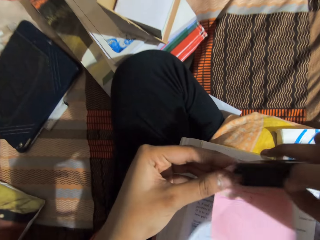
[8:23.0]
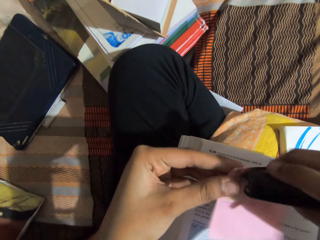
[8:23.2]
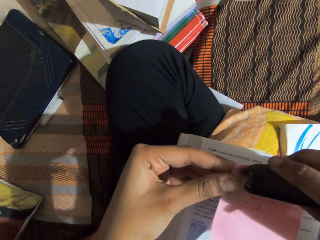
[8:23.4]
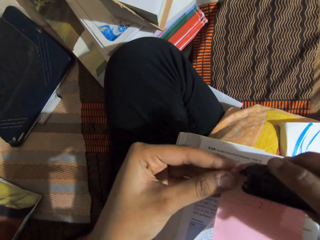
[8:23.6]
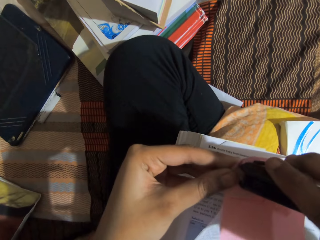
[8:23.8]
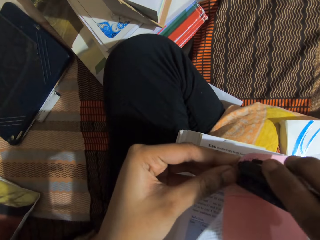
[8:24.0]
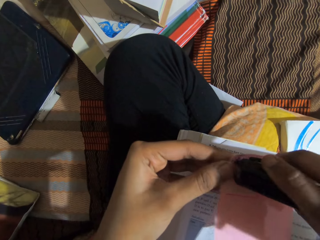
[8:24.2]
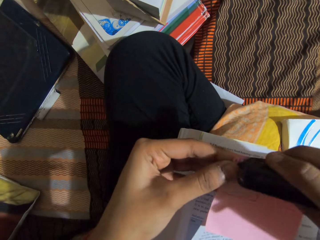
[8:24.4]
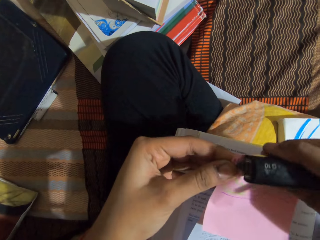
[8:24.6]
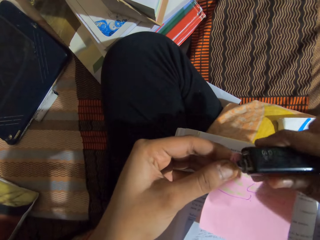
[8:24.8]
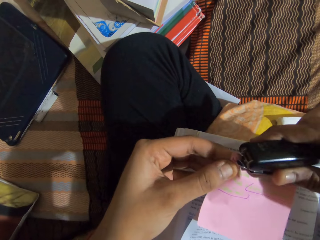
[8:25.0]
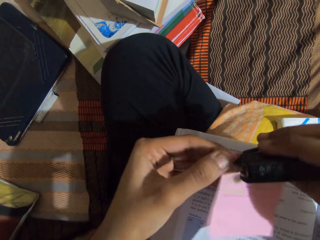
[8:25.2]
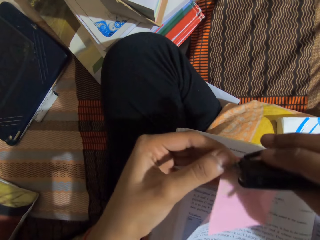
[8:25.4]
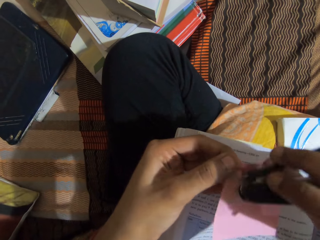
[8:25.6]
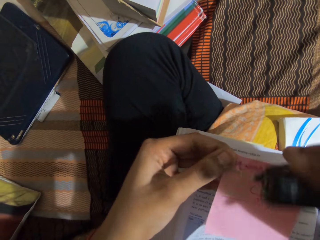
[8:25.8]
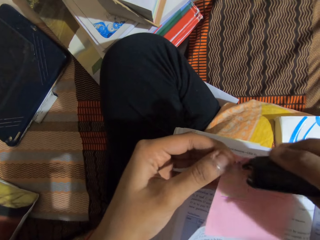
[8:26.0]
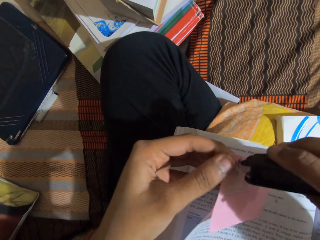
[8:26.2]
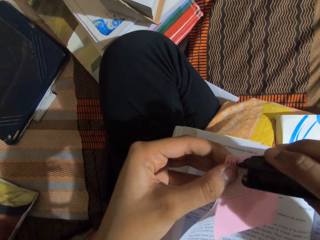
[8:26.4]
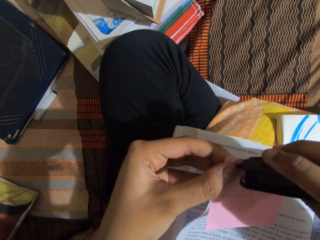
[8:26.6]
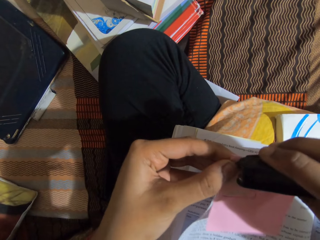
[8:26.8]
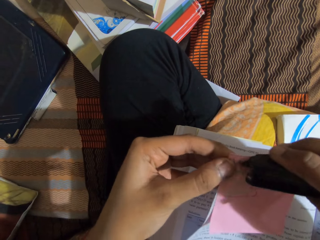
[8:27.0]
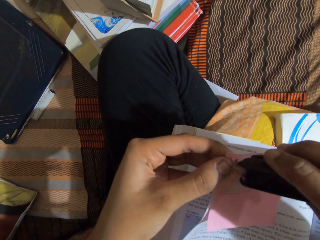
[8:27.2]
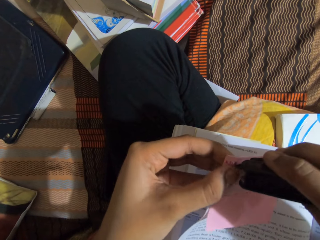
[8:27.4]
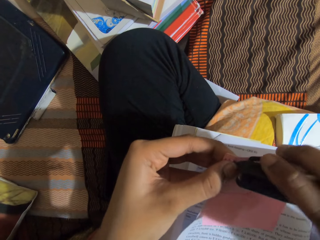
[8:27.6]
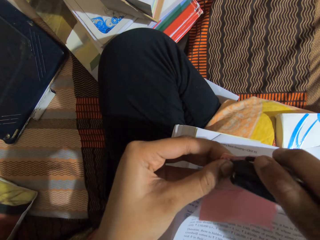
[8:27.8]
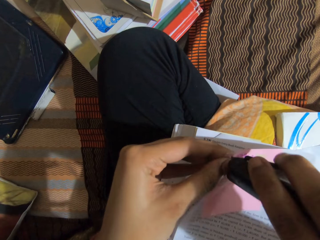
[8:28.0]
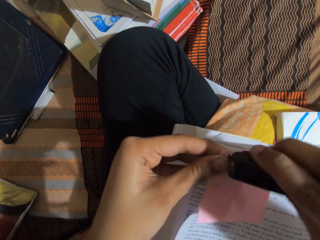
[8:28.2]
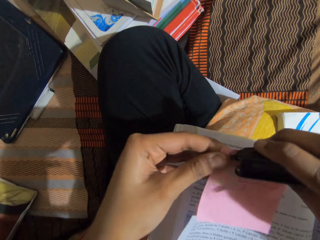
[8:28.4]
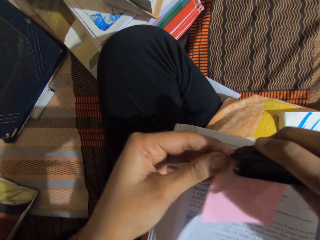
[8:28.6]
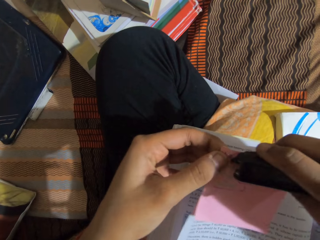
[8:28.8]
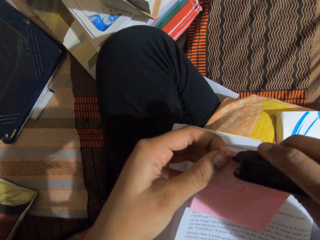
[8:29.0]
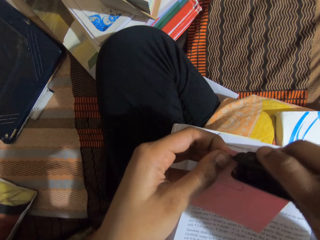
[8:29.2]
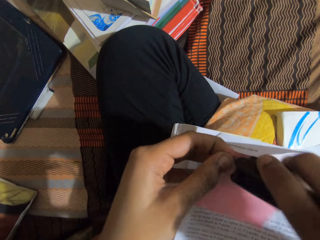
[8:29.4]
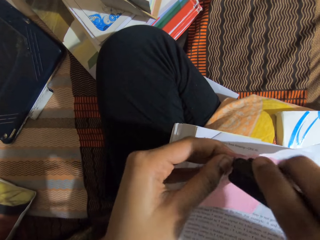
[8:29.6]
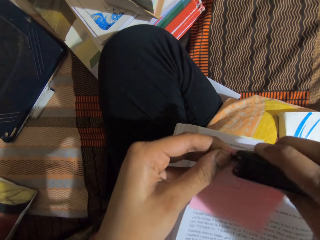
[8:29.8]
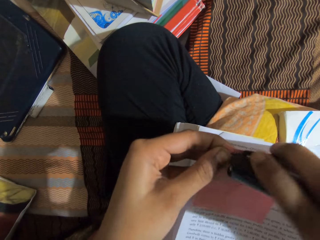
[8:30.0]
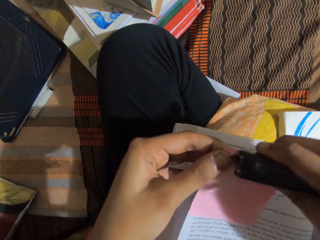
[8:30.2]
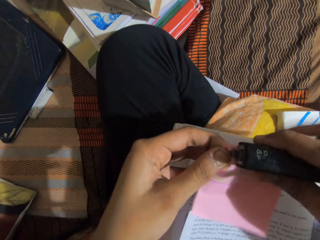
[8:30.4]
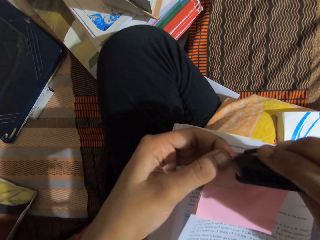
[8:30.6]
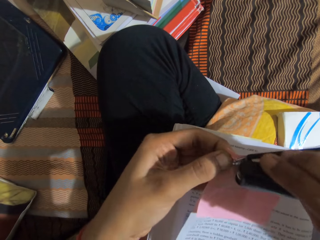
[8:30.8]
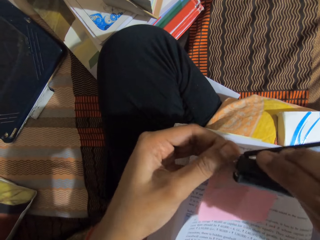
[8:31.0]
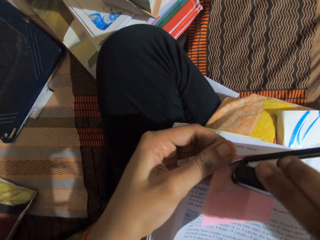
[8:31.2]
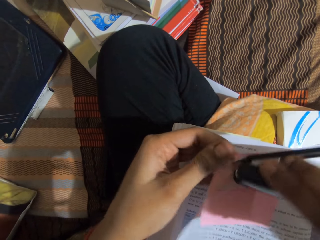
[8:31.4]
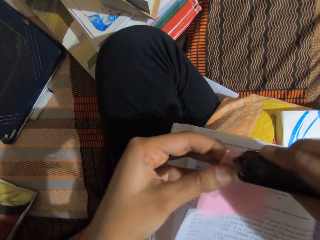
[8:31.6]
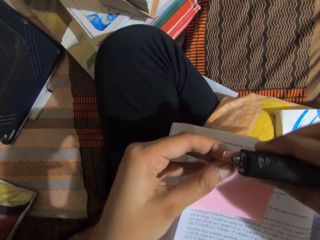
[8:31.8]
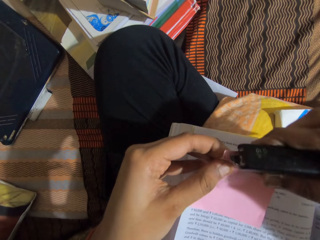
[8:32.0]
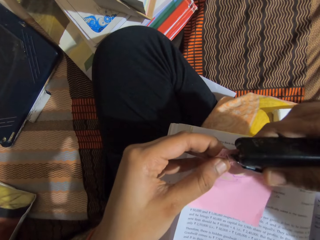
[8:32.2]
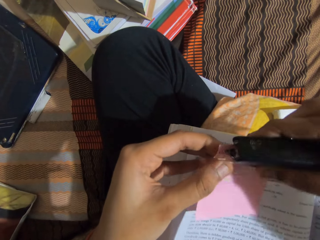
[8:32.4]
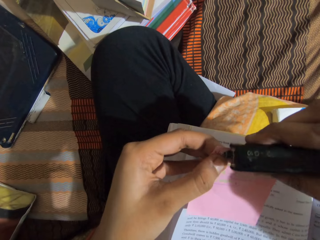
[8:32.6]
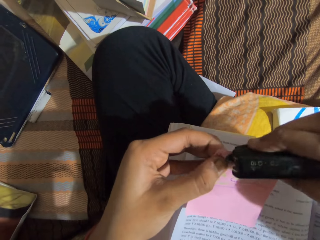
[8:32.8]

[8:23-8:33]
The camera wearer removes the sticky note from the page. They remove the staple pins from the page of the textbook with the stapler.

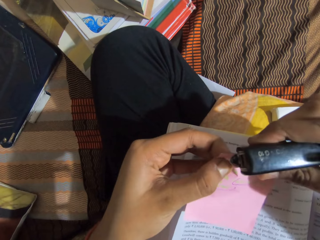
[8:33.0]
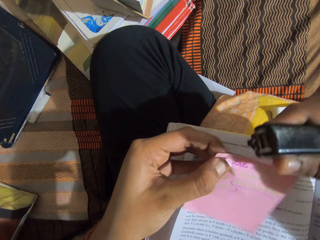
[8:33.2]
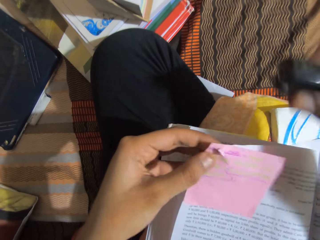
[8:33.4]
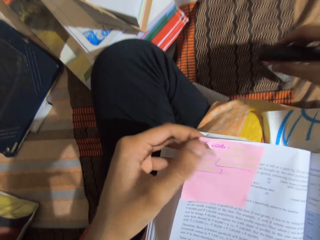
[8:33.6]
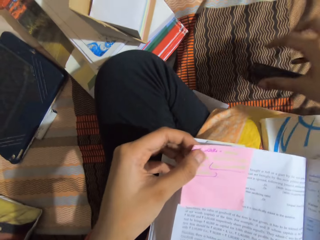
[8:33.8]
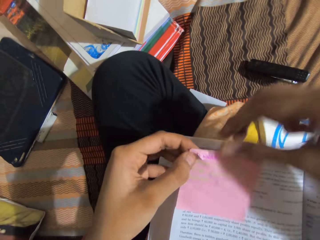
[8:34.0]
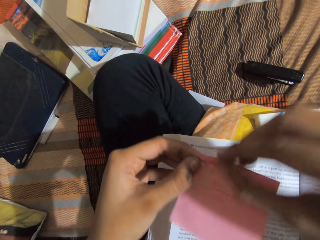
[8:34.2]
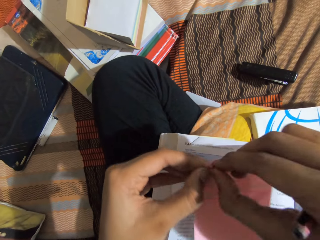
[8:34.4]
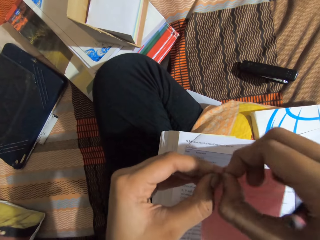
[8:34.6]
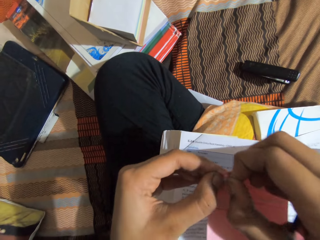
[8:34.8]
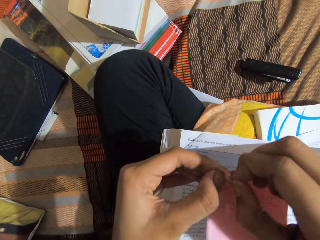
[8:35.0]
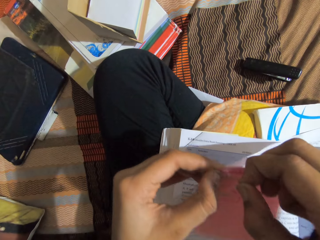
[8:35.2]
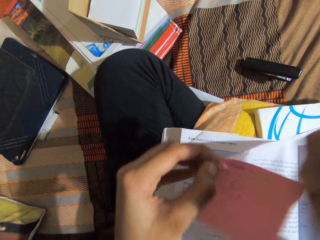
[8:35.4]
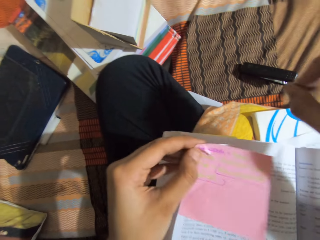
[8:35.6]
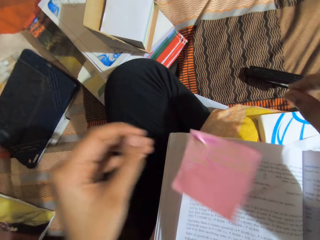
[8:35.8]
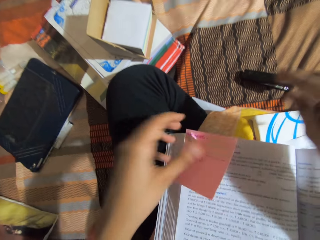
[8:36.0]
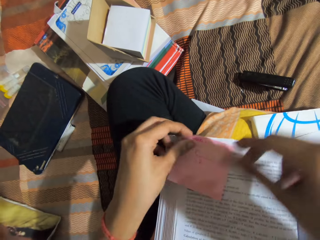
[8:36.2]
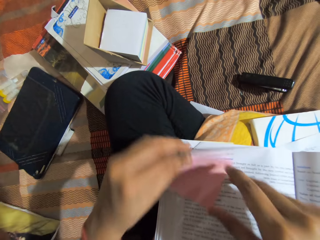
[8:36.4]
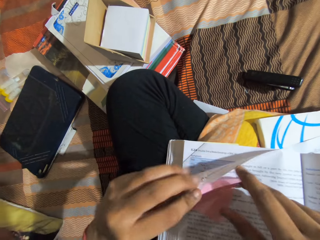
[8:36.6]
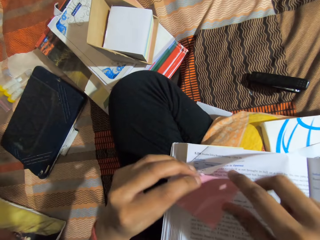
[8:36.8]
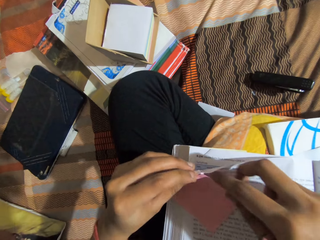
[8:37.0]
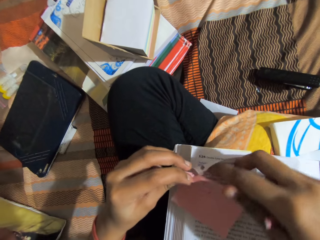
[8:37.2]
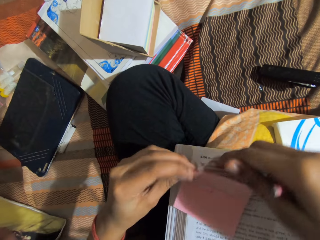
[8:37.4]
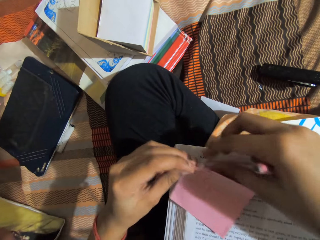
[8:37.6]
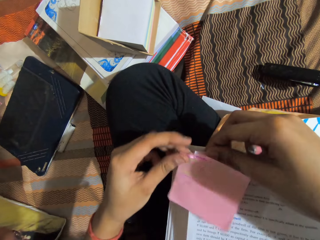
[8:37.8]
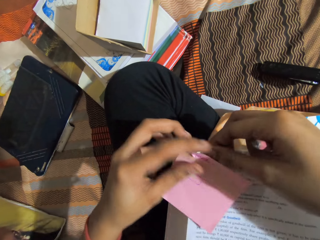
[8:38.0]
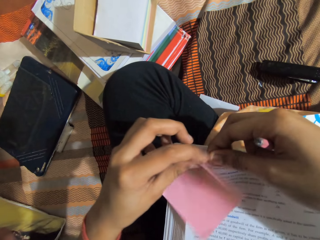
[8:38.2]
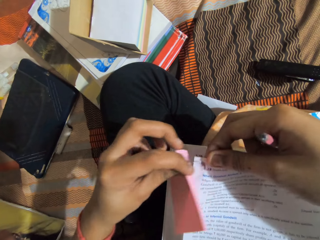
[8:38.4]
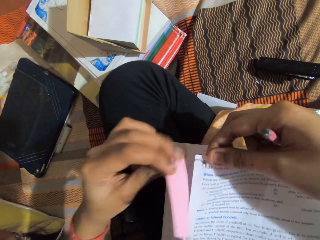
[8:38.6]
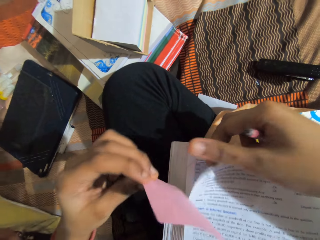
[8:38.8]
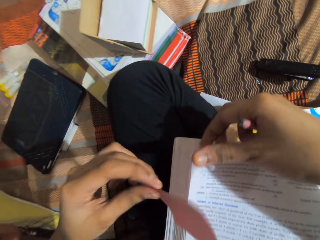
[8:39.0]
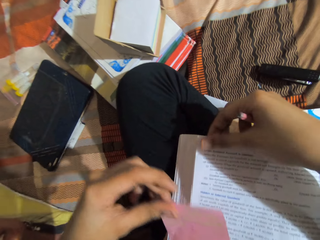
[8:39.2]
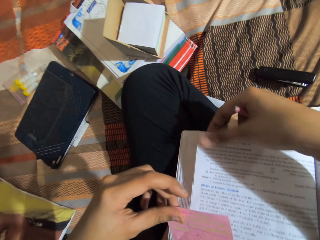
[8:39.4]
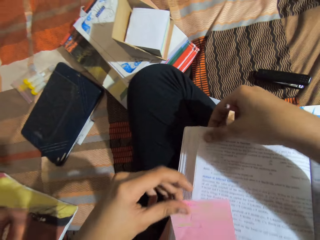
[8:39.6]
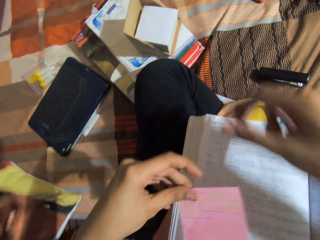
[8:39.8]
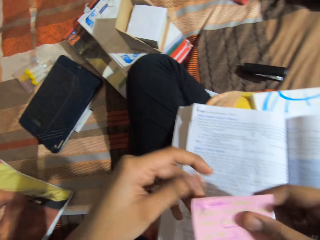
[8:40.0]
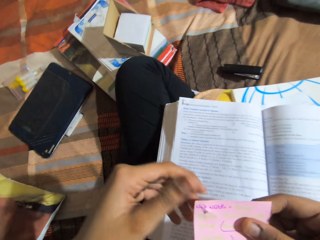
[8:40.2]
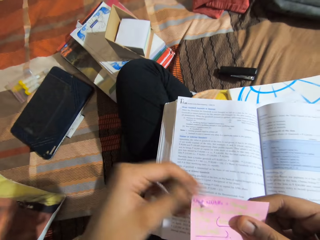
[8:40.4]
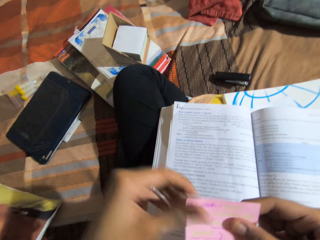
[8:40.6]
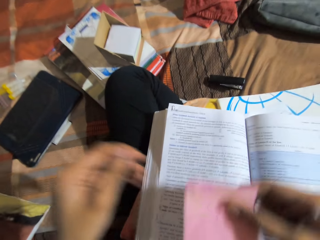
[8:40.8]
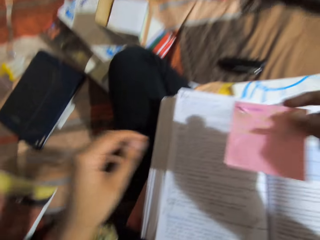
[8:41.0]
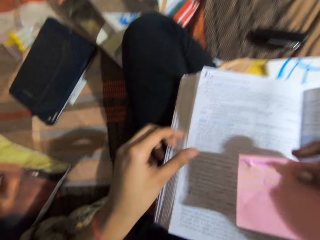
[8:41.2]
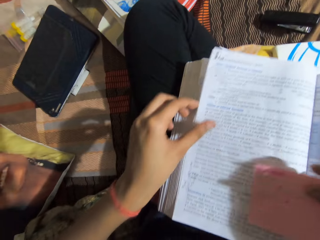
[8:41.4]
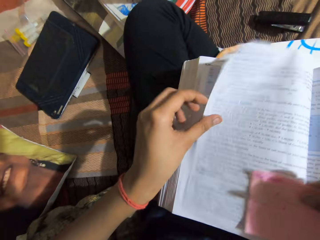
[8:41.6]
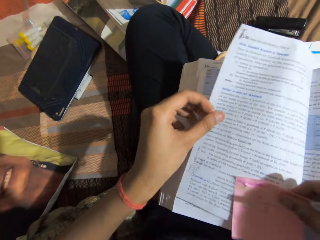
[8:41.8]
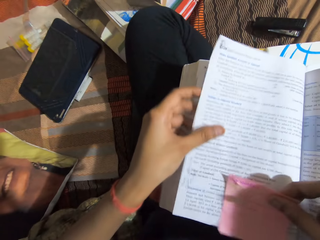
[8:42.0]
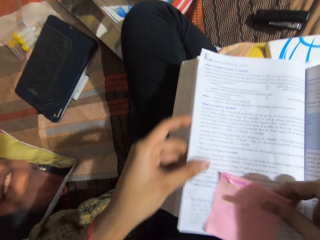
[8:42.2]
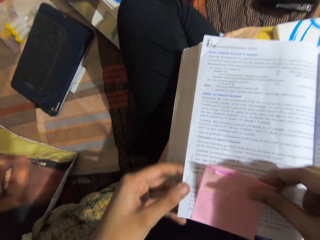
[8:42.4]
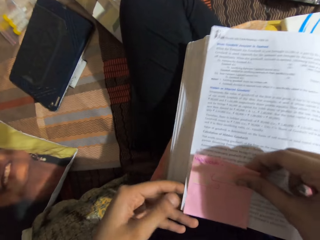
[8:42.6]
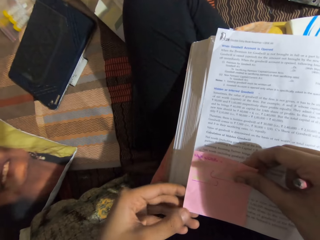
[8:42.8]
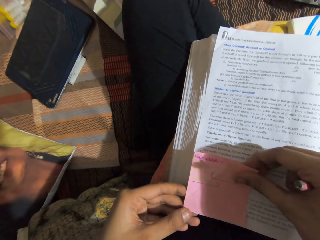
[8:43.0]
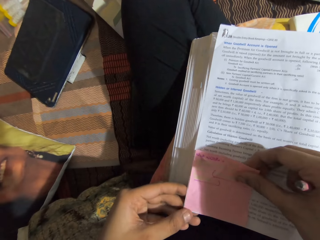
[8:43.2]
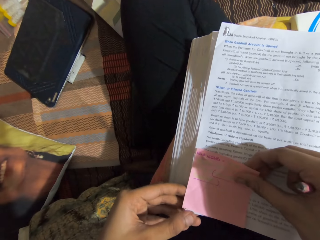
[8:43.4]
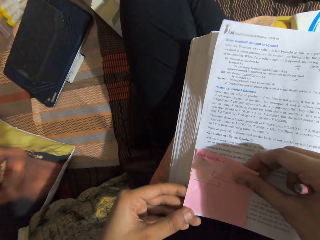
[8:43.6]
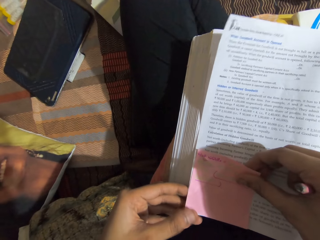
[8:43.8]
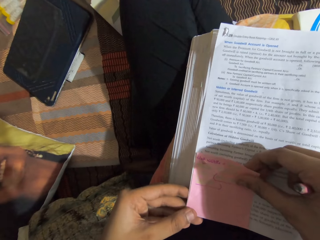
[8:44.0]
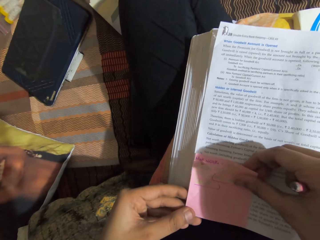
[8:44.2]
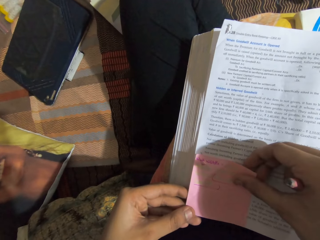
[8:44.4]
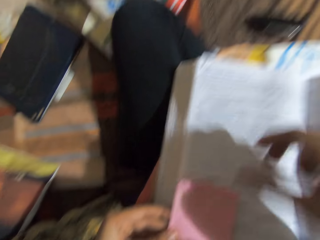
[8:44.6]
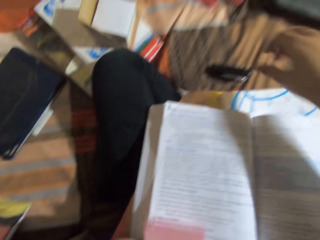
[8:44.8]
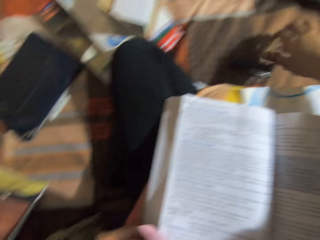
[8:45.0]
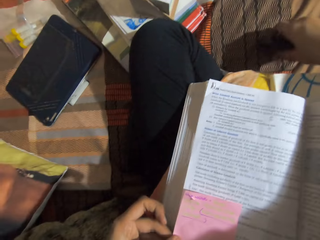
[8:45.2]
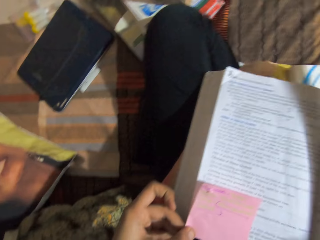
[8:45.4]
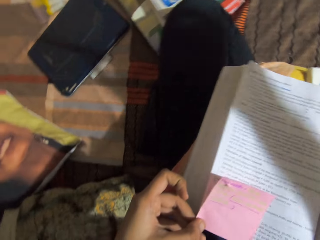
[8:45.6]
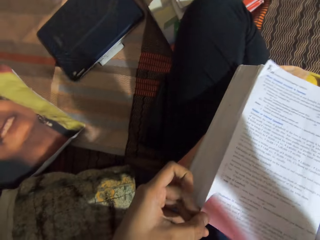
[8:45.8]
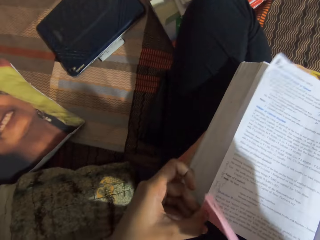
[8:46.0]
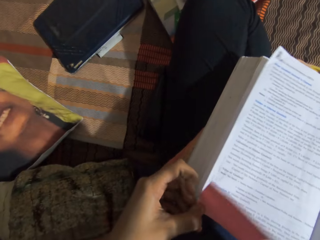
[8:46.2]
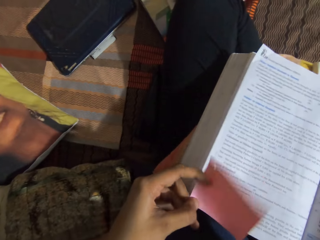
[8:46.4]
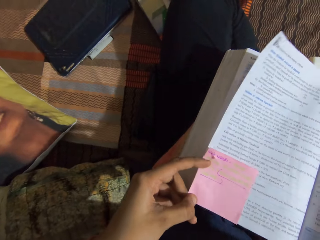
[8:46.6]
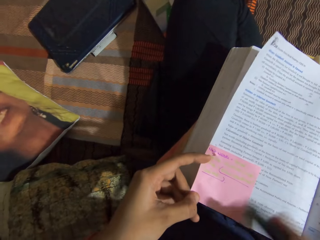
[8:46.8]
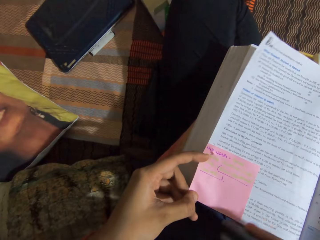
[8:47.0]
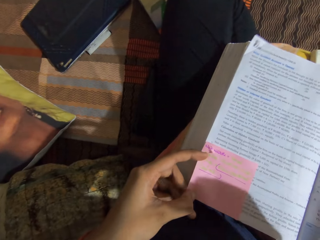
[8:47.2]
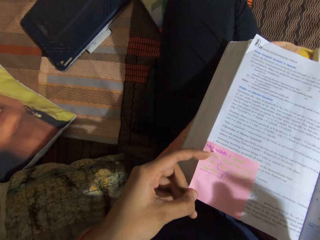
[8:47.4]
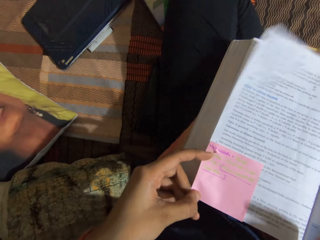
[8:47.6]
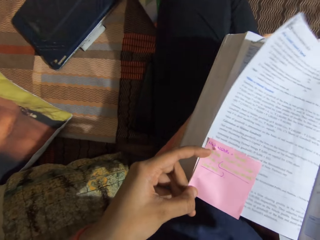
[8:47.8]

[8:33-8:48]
The camera wearer drops the stapler on the bed. They pull out the staple pin. They drop the staple pin on the bed. They remove the pink sticky note from the page. They place the pink sticky note at the bottom of the page. They pick up the stapler from the bed.
